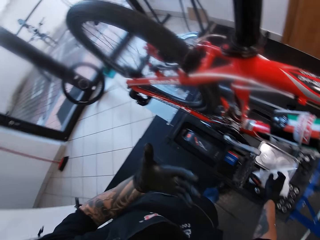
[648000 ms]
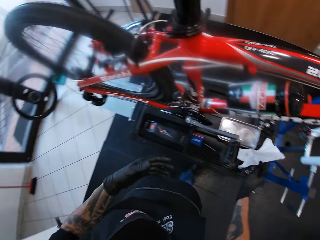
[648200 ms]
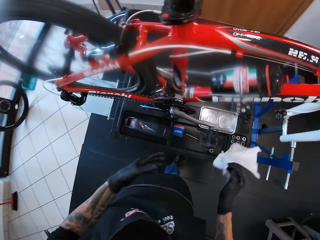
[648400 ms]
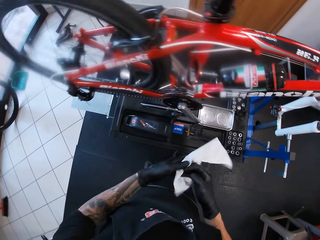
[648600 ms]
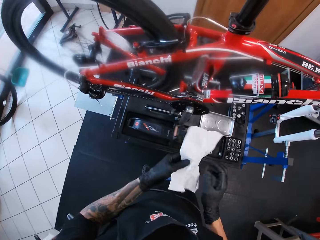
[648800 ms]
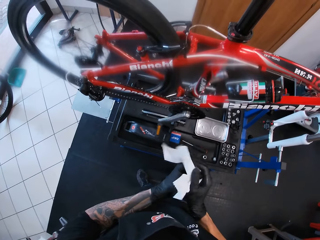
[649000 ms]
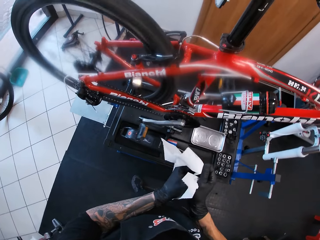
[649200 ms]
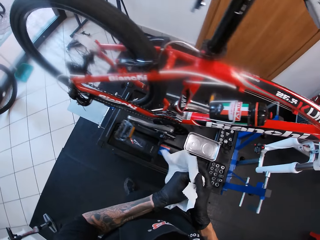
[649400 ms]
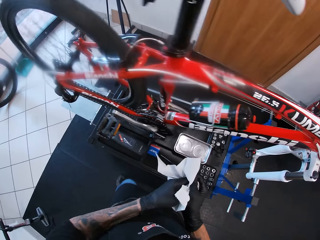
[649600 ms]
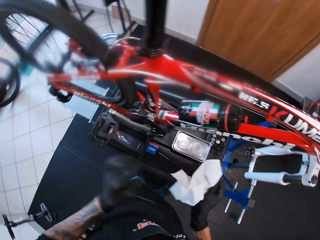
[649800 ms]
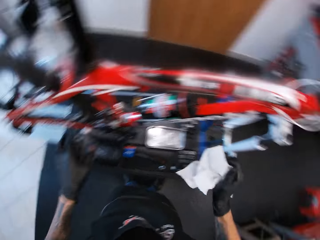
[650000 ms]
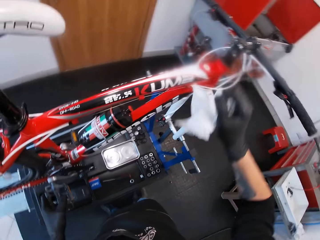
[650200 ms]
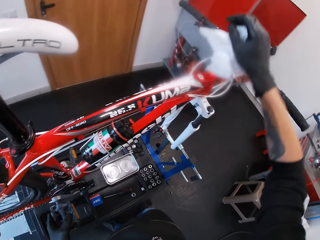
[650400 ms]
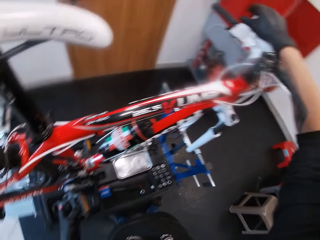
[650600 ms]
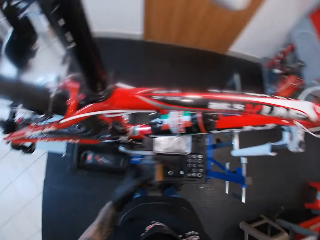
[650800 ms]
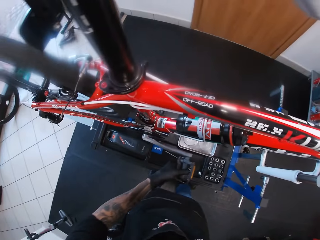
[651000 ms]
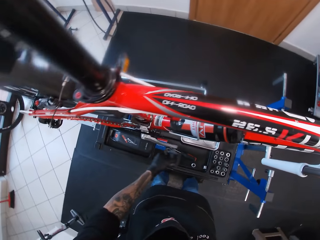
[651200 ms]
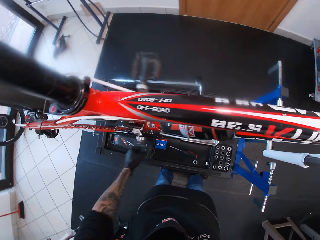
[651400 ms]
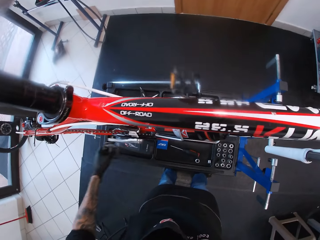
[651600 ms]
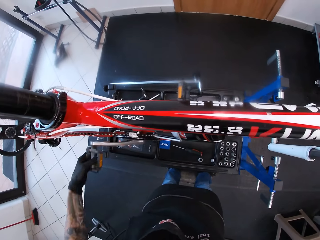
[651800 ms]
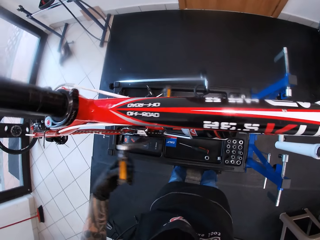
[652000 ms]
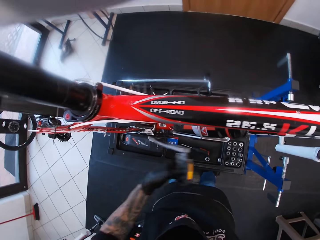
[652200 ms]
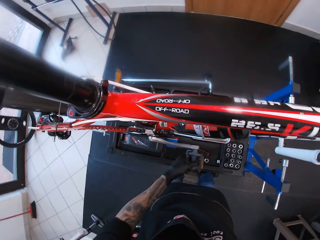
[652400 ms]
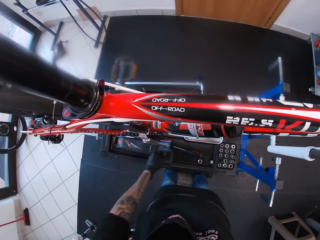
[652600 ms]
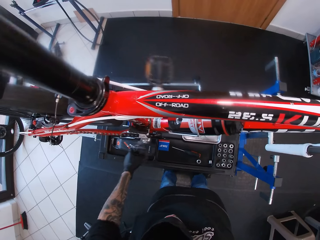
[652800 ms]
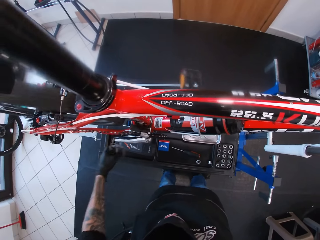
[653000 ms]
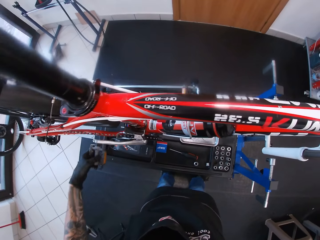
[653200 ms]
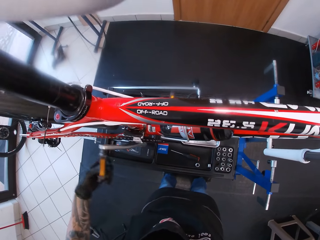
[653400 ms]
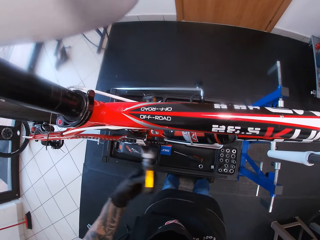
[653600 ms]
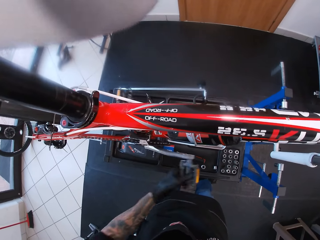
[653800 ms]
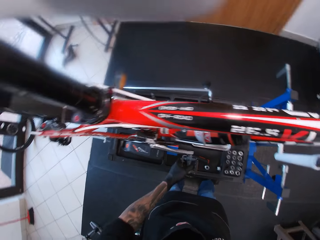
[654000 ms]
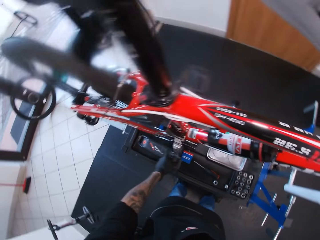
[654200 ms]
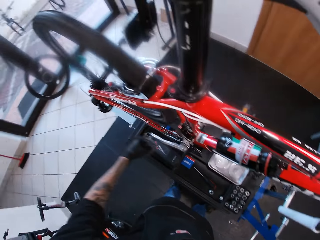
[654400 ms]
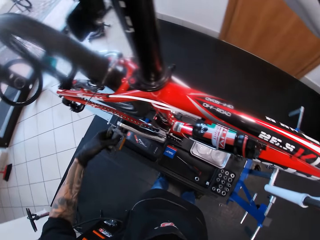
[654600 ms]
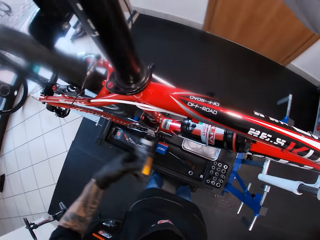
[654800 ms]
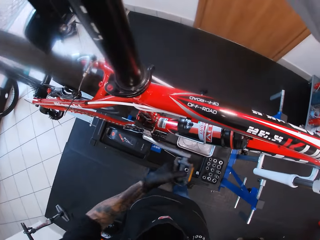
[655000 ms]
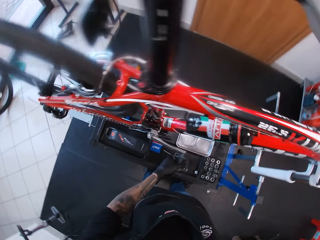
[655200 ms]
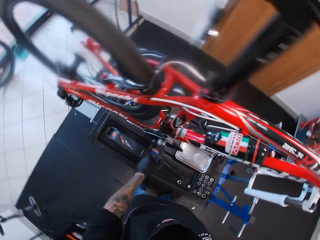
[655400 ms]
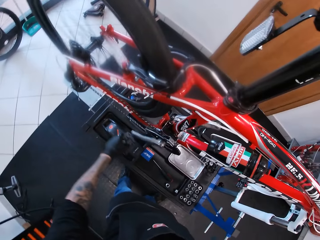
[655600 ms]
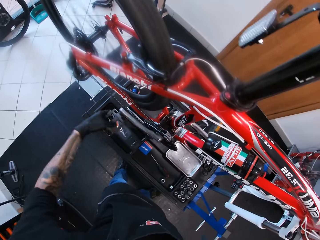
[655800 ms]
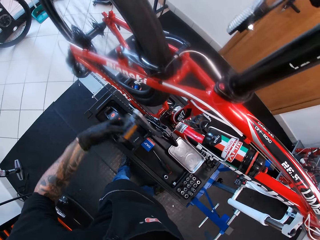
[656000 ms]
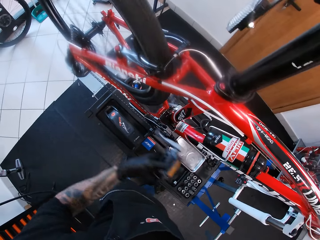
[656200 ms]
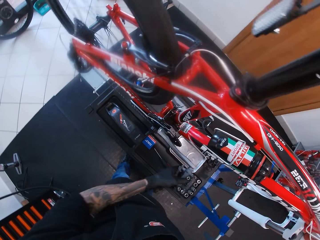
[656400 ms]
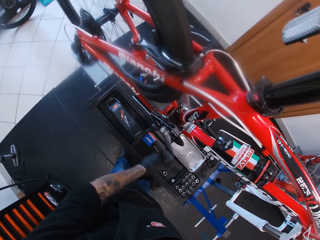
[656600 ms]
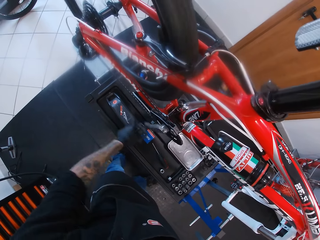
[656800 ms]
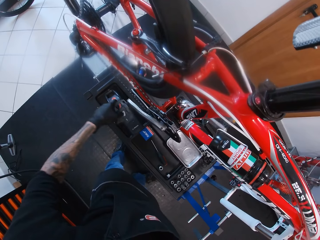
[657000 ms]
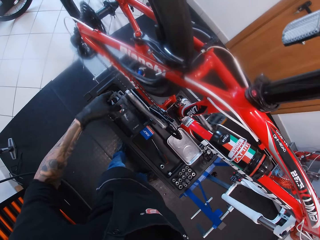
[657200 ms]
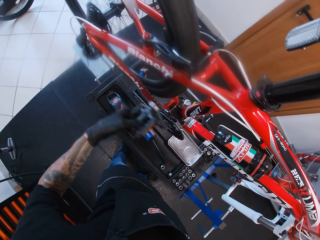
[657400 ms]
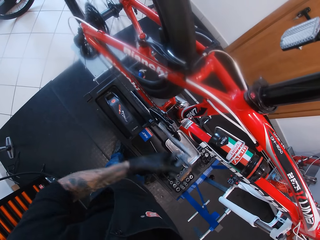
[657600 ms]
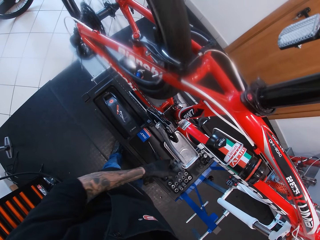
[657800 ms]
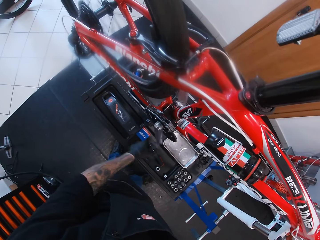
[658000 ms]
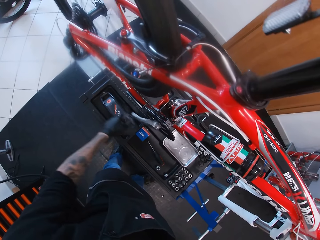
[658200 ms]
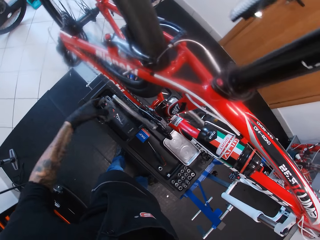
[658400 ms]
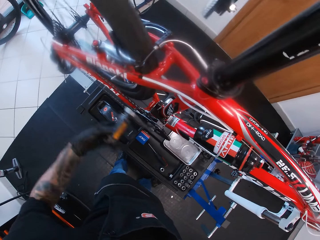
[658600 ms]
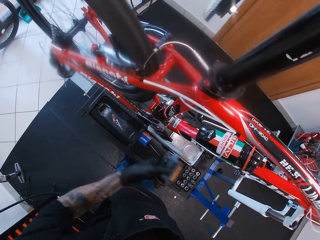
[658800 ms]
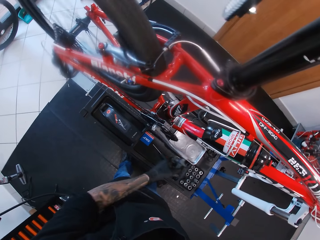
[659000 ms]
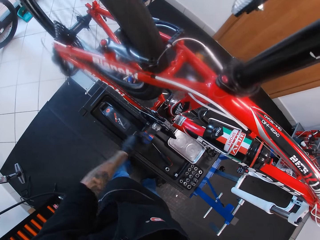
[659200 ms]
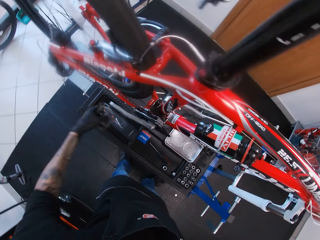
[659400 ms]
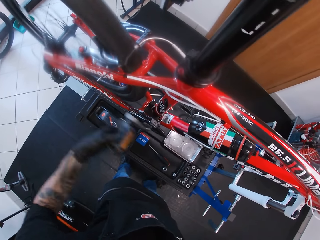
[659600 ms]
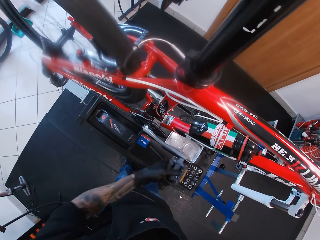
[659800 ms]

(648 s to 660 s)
The camera wearer picks a serviette on the floor. He cleans both hands with the tissue. He touches the pedal of the bicycle with his left hand. He touches the brake lever on the bicycle with his right hand and turns the crank arm on the bicycle with his left hand.

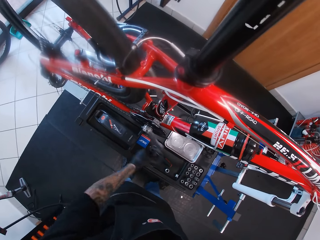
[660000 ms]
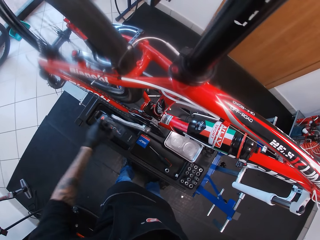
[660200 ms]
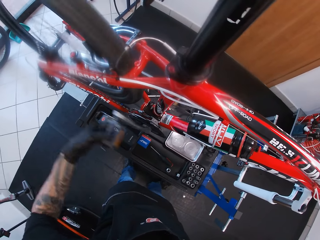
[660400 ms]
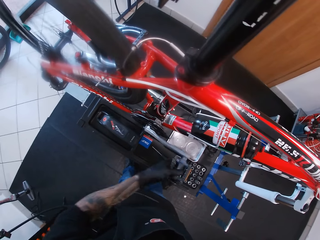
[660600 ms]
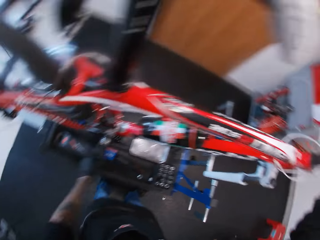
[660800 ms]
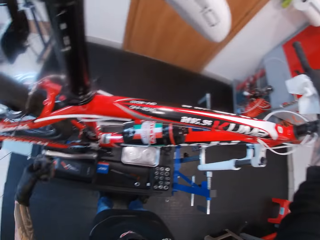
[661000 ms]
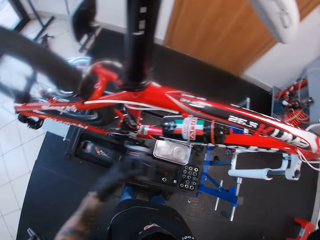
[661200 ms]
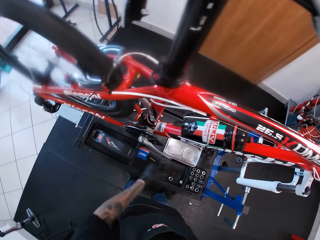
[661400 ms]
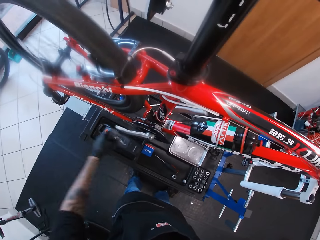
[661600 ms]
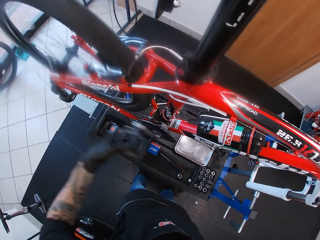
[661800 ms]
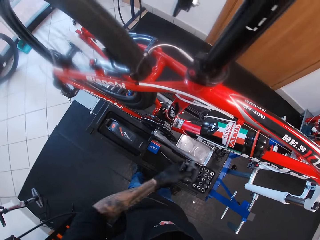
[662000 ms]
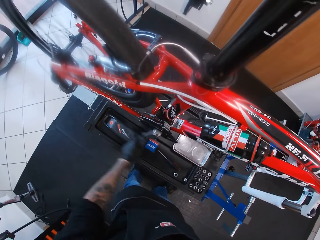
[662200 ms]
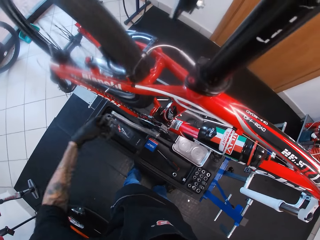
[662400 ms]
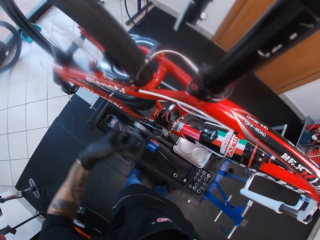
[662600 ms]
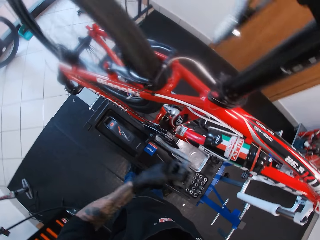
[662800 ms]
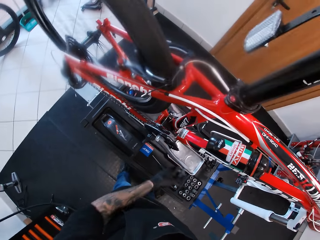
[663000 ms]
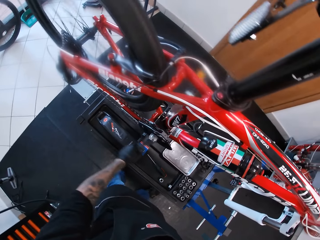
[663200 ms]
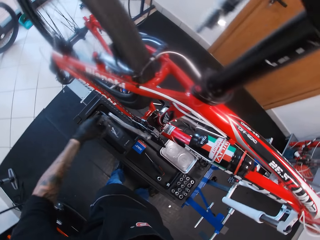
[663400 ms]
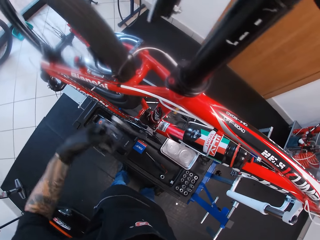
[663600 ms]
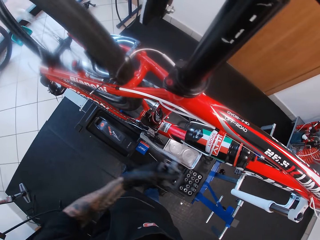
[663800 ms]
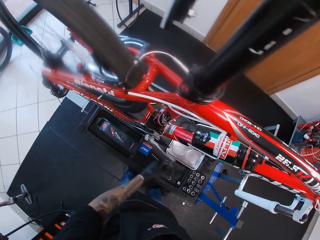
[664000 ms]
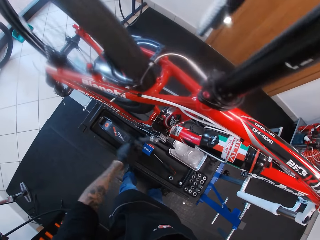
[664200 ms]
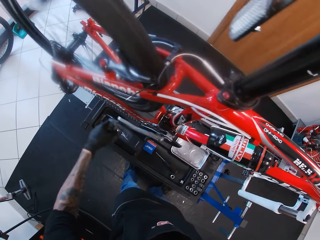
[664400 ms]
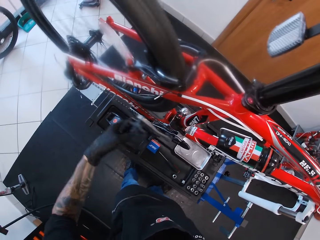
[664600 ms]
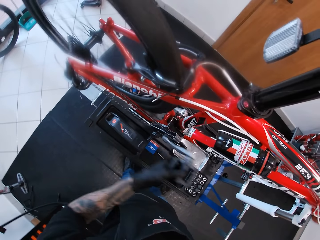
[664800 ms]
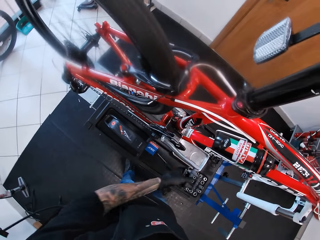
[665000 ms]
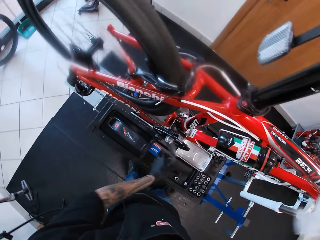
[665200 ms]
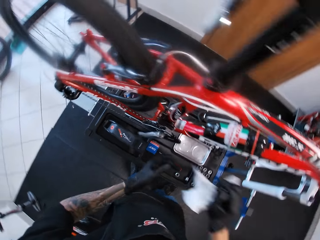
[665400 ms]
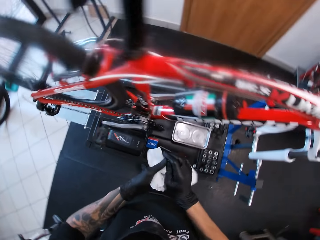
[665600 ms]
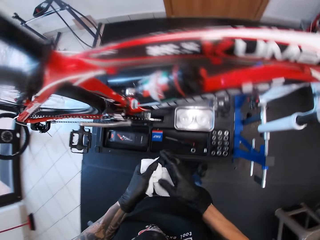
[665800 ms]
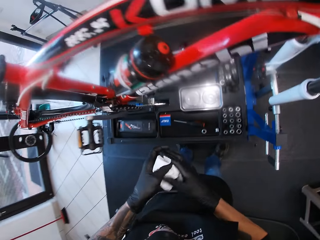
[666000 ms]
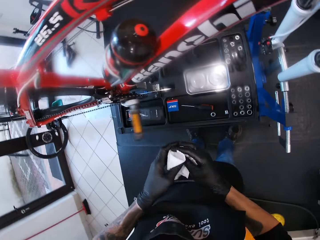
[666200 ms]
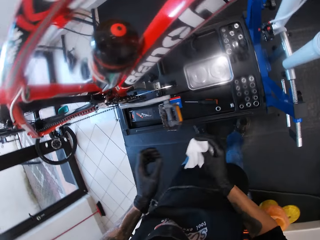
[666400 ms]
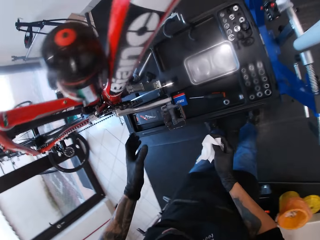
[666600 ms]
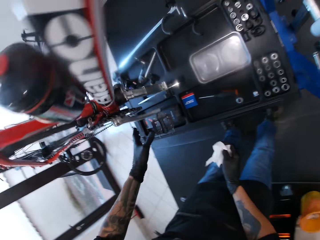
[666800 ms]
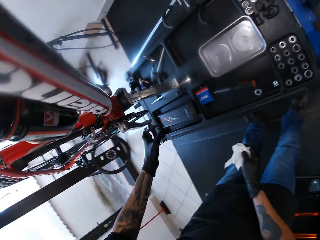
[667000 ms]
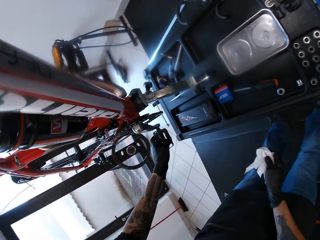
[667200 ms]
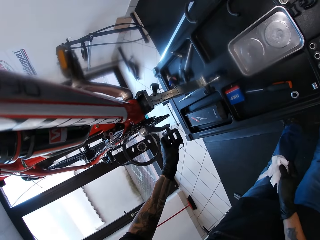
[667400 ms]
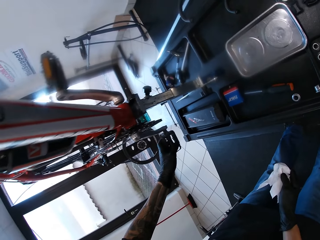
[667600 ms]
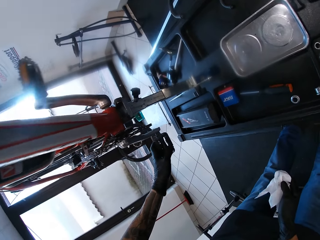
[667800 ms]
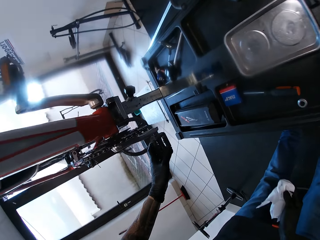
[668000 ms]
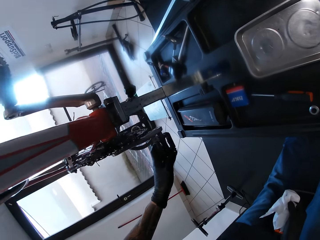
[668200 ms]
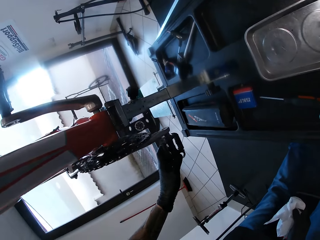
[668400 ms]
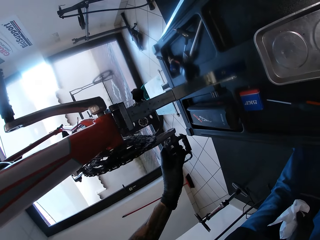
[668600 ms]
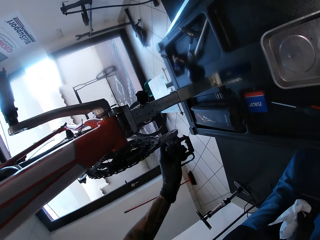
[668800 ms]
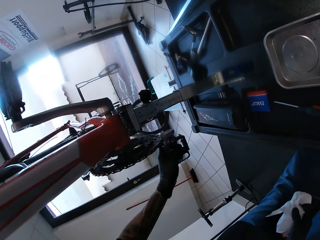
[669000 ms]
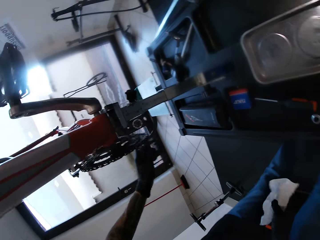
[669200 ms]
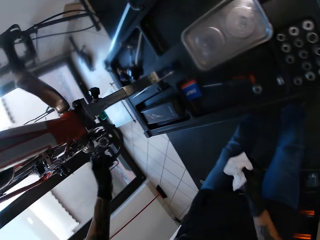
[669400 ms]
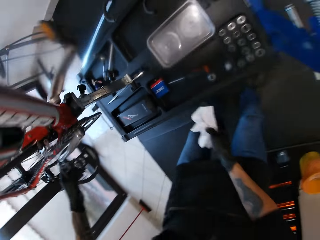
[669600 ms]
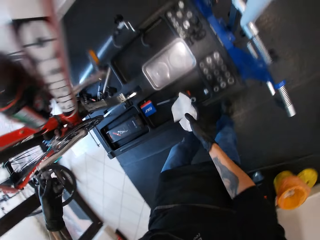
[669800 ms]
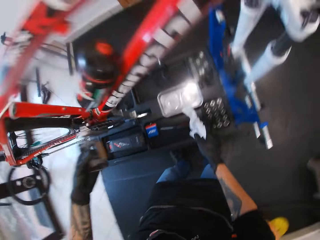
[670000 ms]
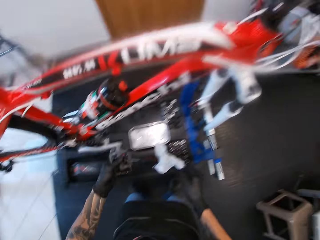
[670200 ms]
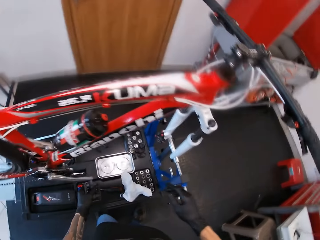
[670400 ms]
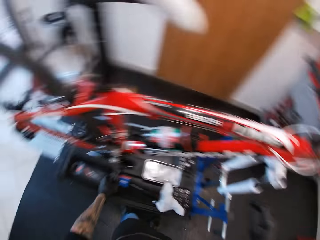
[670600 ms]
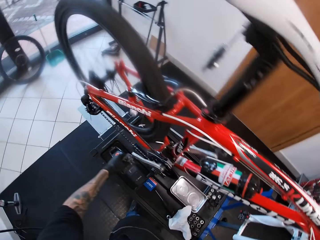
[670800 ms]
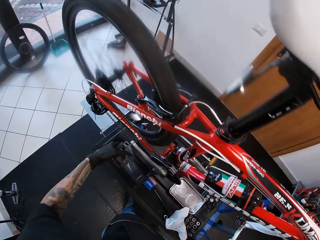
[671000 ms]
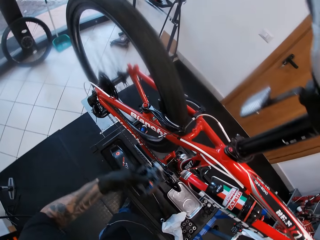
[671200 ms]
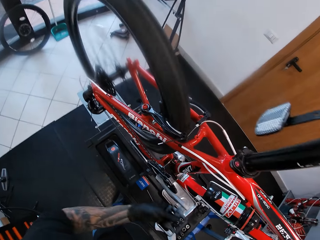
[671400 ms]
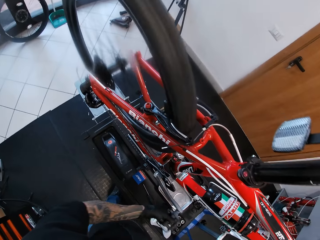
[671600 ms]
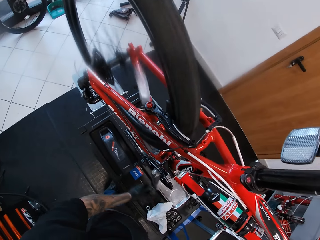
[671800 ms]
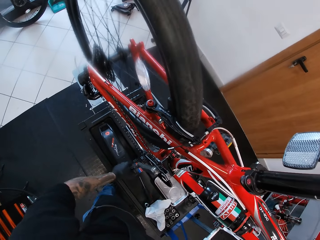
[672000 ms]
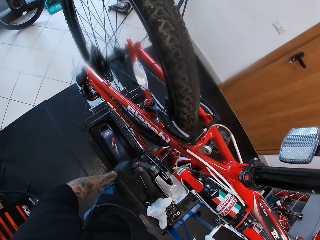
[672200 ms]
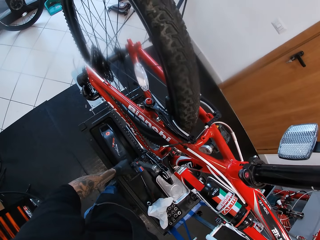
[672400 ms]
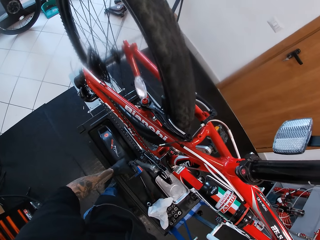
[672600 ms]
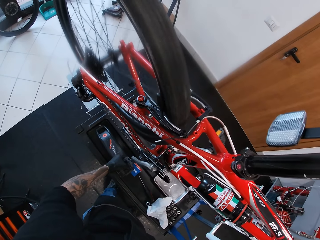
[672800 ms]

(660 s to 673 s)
The camera wearer cleans both hands with the tissue. He touches the pedal of the bicycle with his left hand and checks on the bicycle chain. He turns the crank arm on the bicycle with his left hand. He drops the tissue on the repair stand with his right hand.
